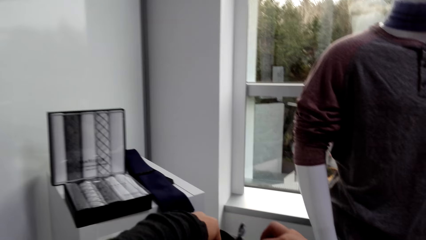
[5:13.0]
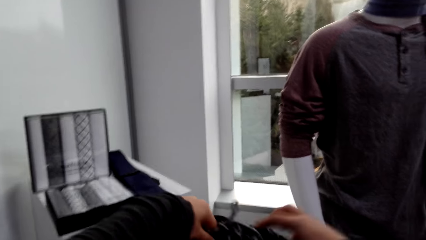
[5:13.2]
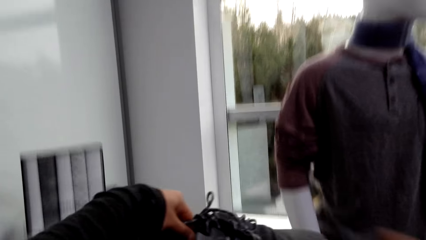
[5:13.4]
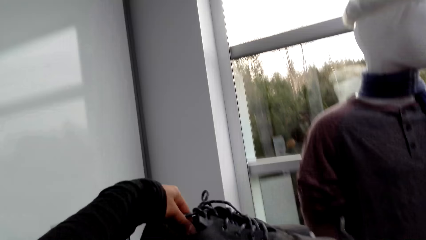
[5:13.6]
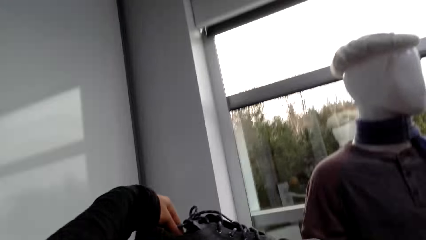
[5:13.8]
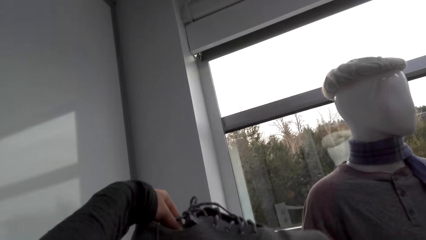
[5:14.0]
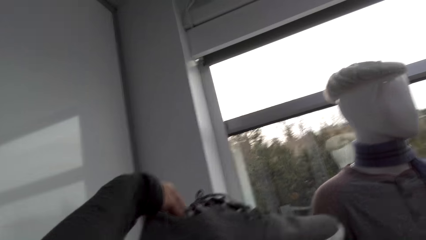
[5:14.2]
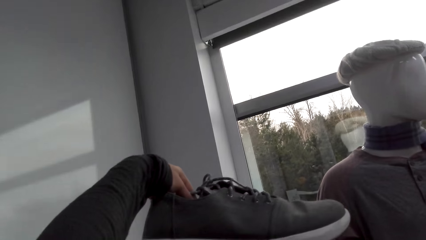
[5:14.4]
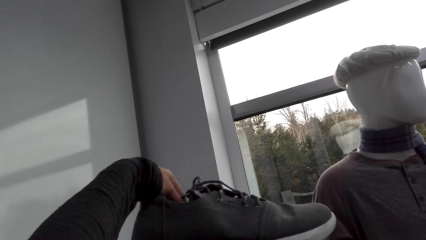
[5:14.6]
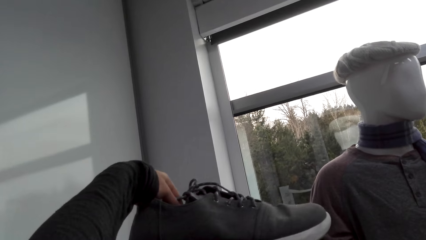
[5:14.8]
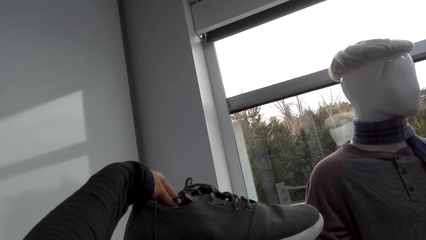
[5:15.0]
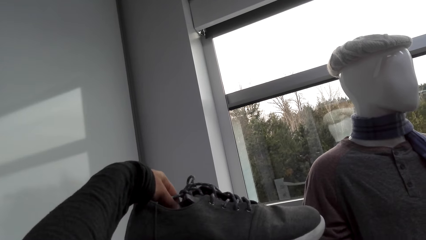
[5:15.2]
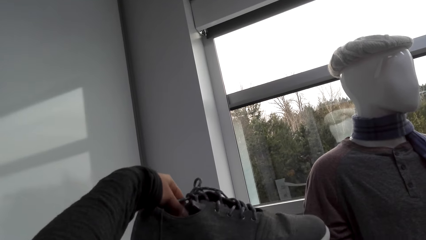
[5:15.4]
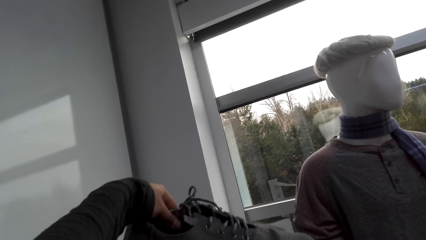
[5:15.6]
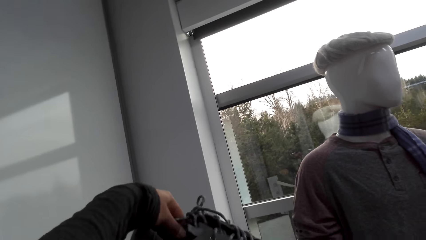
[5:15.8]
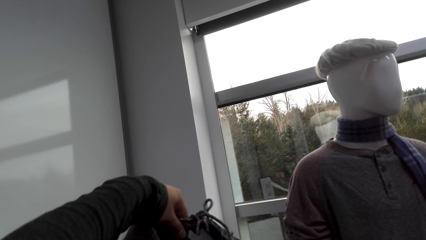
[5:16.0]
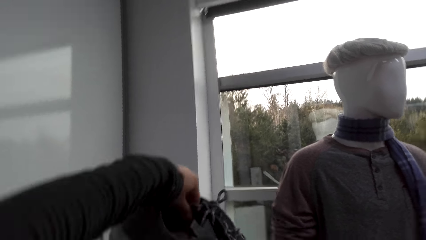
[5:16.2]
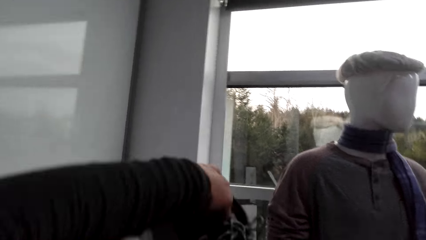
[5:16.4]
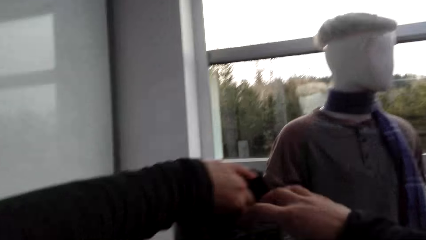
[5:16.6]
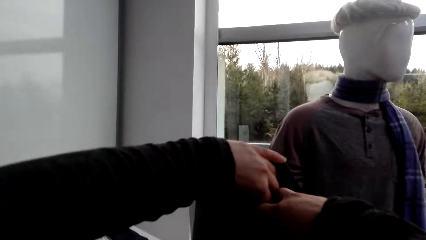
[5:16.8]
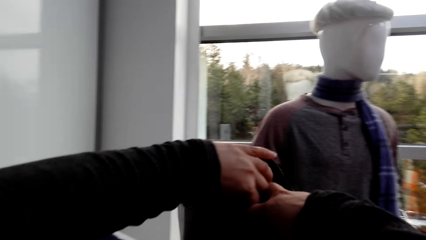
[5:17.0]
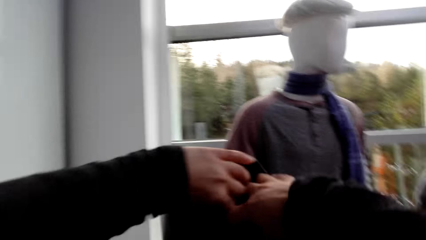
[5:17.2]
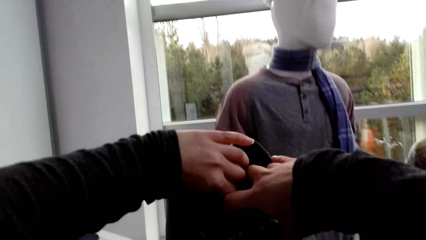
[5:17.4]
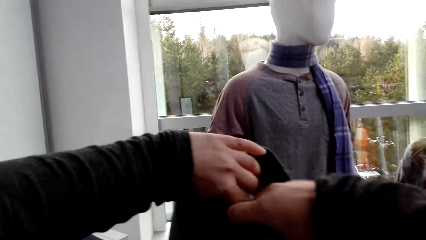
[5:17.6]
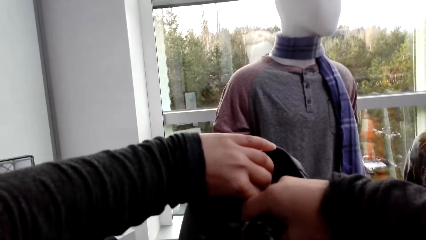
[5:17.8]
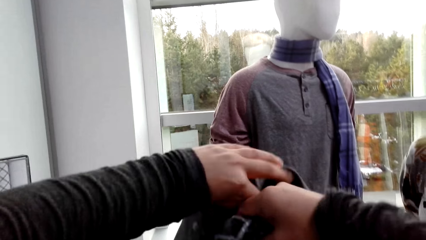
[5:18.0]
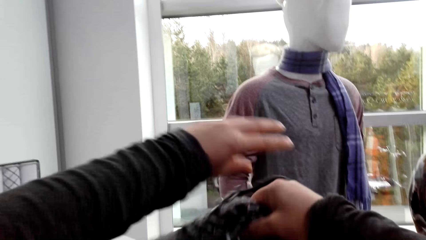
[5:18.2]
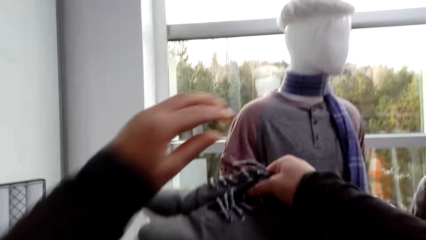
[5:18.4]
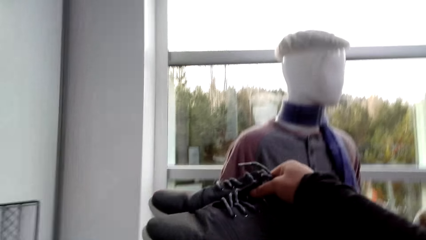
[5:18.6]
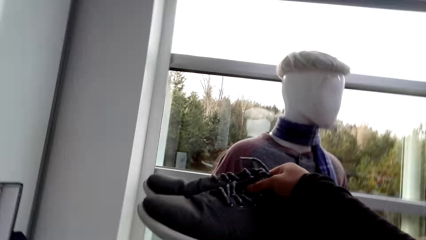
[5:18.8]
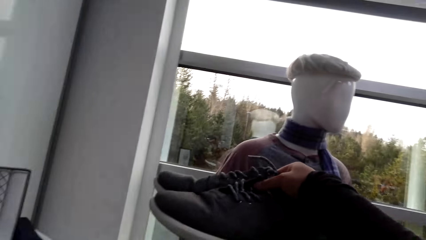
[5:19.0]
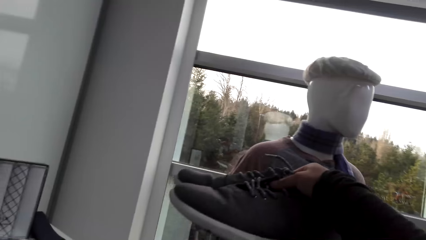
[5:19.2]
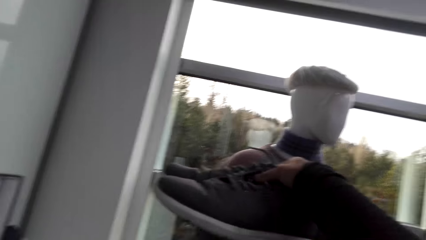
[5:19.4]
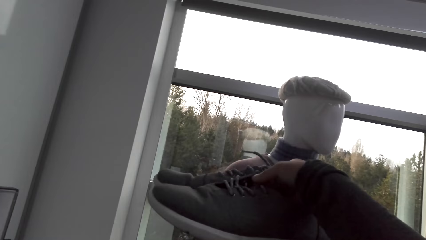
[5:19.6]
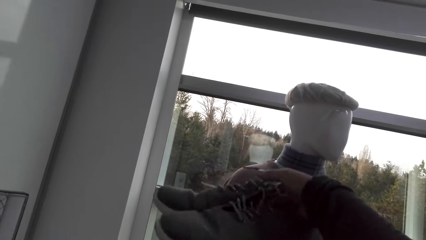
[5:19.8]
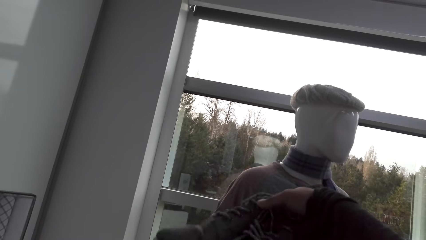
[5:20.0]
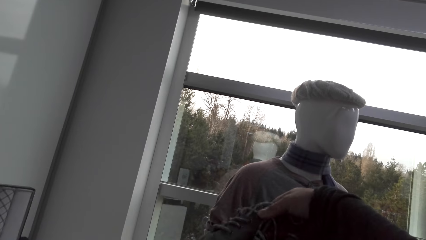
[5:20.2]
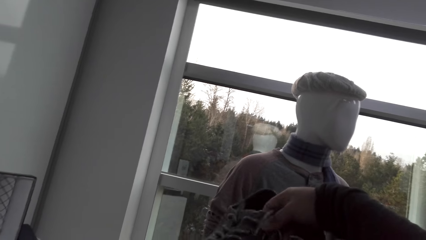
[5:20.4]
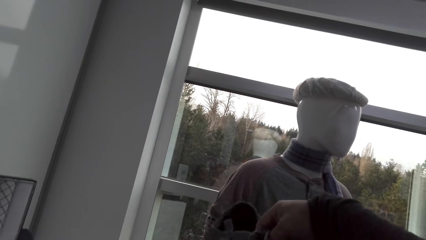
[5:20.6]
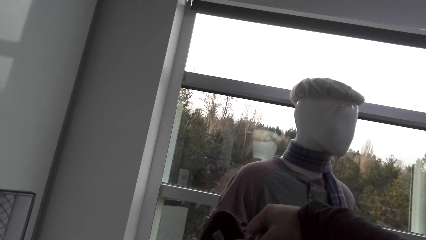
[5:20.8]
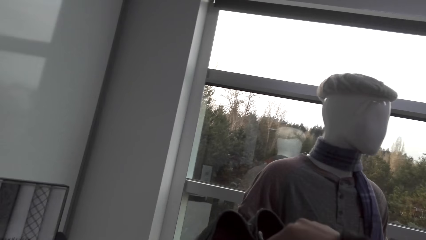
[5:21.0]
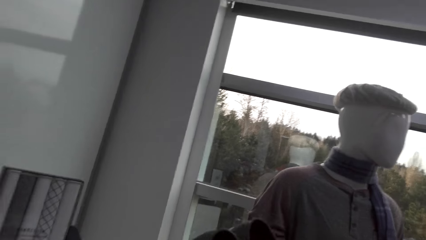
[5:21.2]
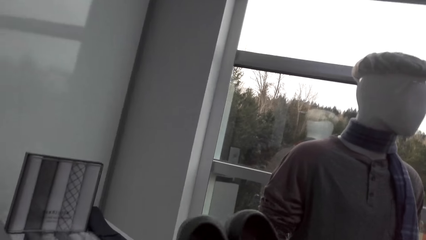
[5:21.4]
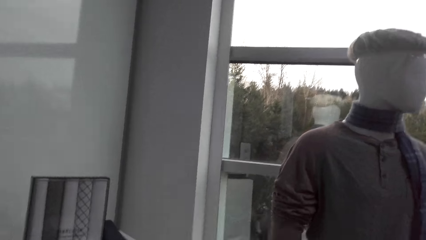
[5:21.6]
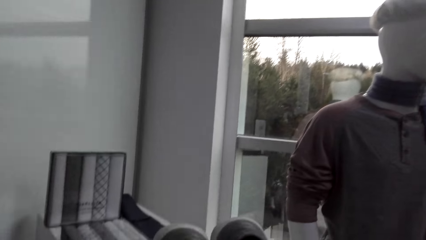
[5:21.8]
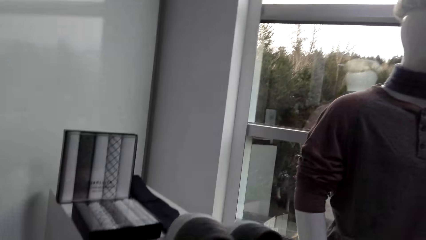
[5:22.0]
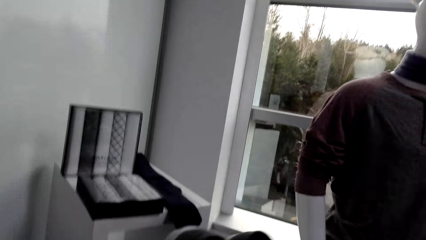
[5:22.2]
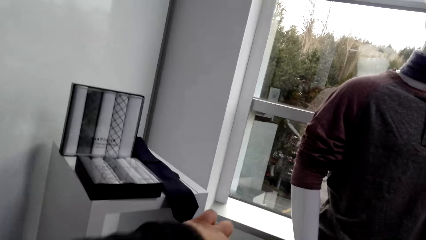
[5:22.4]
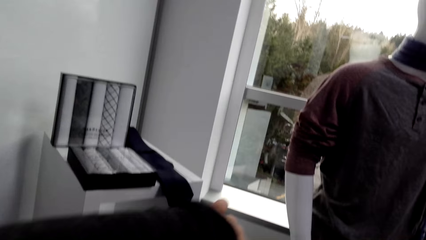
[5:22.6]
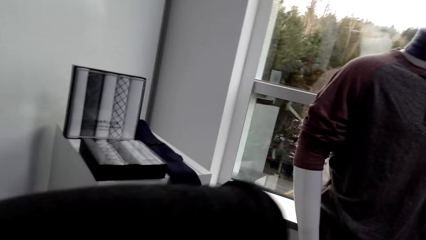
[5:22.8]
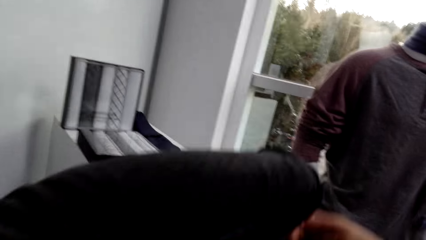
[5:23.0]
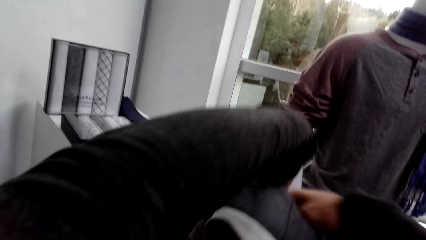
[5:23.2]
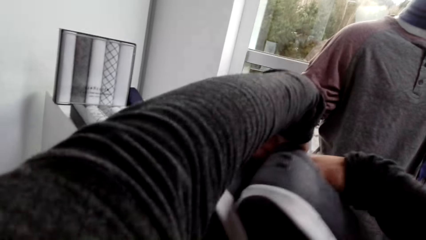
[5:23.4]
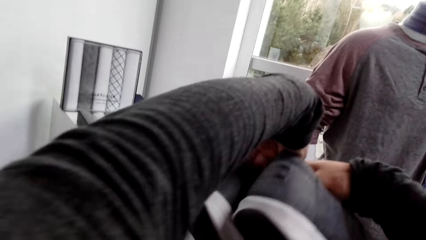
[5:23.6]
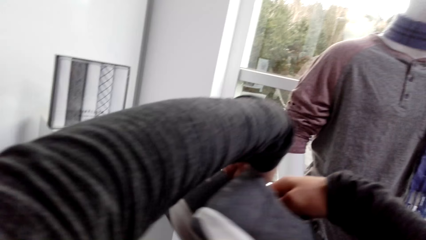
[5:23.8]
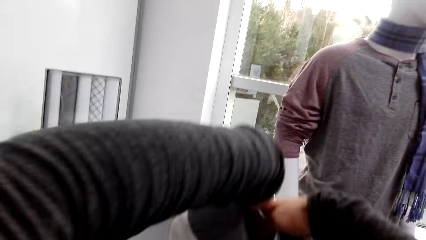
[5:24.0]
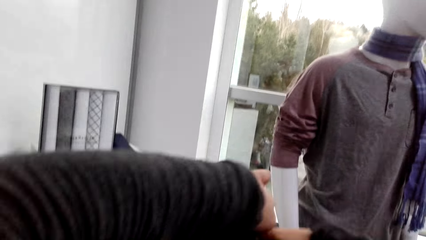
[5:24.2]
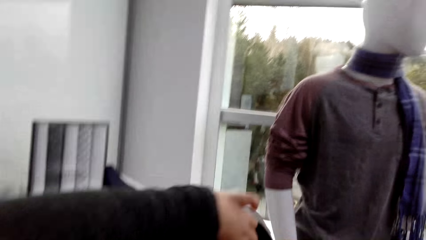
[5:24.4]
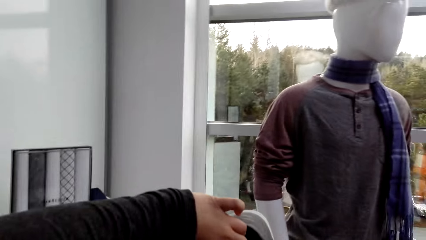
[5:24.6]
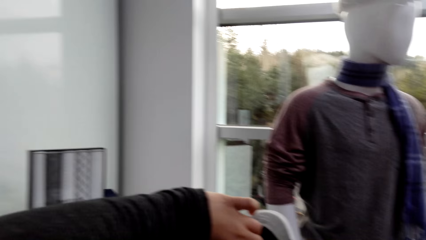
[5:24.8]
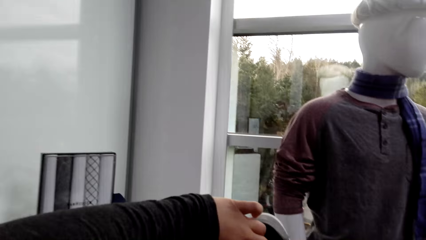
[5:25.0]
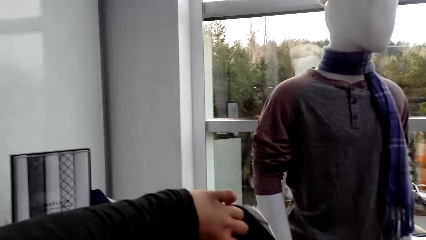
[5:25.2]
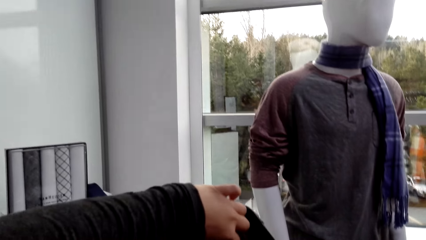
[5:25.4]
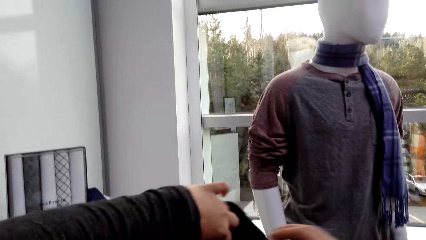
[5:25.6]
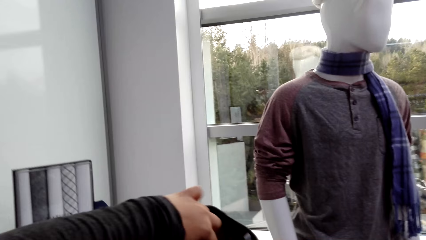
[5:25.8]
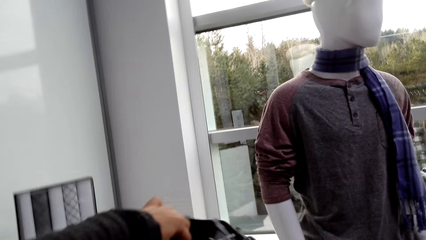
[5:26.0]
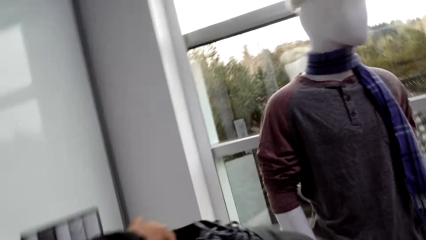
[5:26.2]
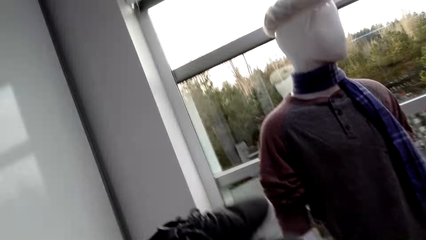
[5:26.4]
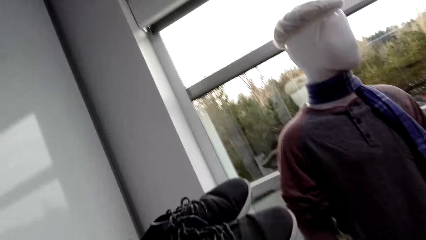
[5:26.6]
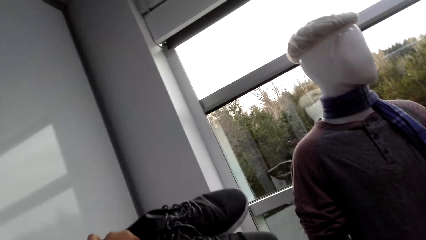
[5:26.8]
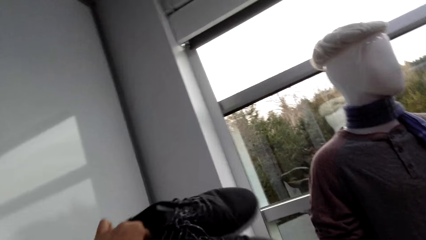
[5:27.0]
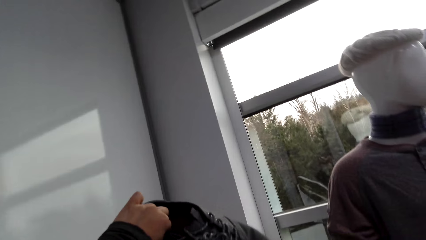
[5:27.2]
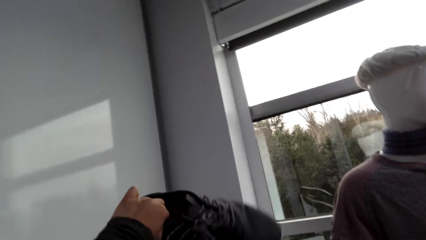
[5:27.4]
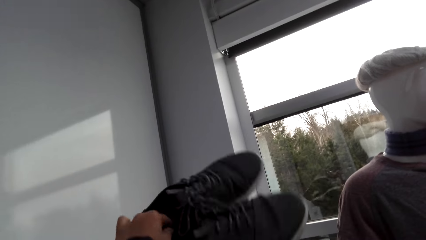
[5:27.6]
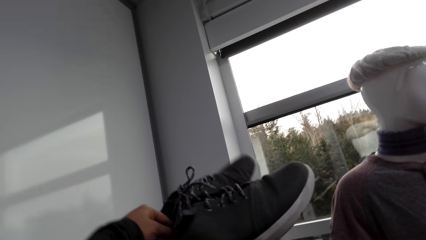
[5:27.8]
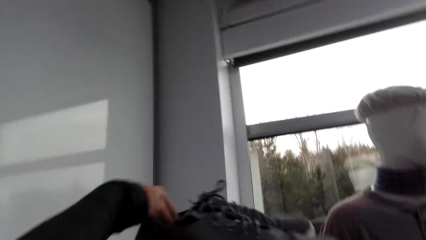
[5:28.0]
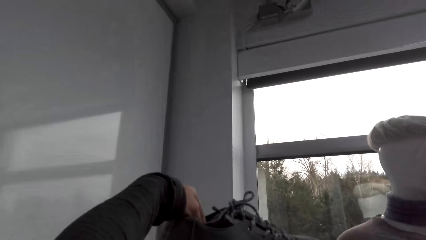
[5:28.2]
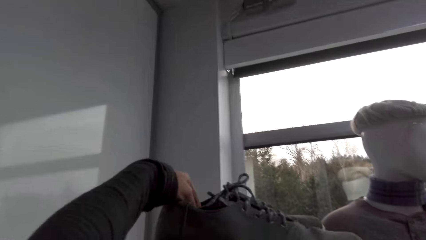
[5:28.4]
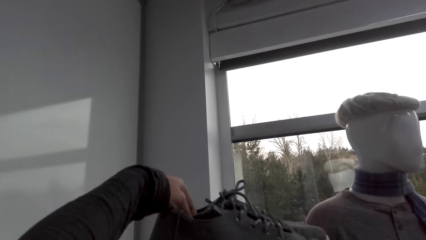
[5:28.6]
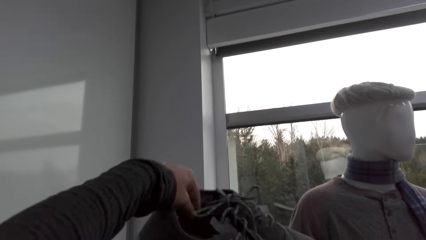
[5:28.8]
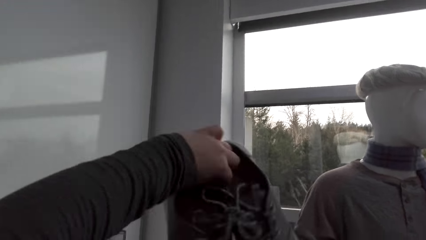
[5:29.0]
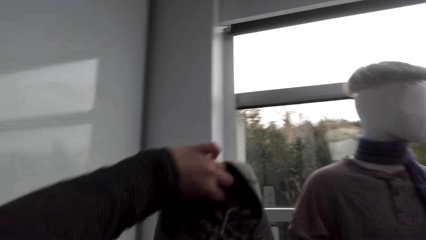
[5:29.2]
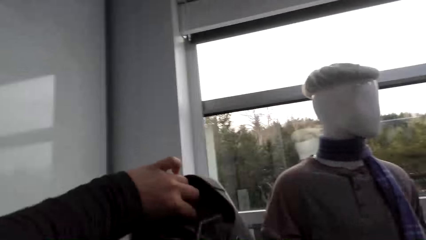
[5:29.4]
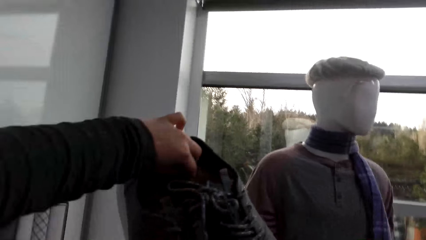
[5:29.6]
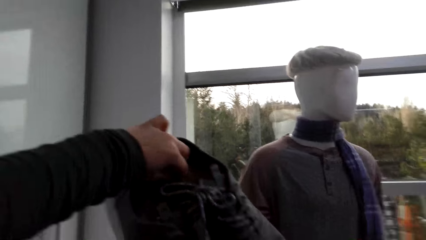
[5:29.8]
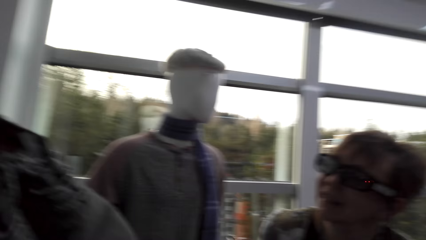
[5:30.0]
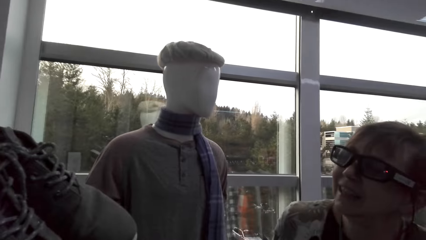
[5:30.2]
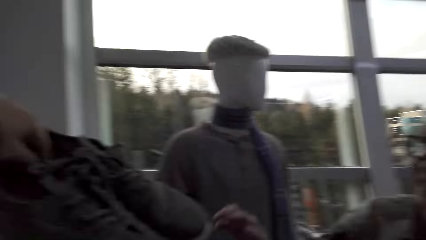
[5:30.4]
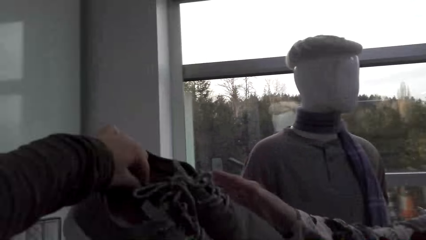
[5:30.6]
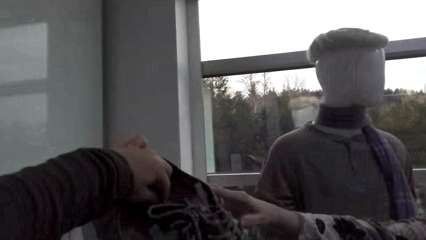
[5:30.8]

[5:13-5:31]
The camera wearer lifts shoes. They look at the pair of shoes. They hold the shoes with the other hand. They hold the shoes with the other hand again. They turn the shoes, lift the shoes and turn the shoes. They turn the shoes again.
